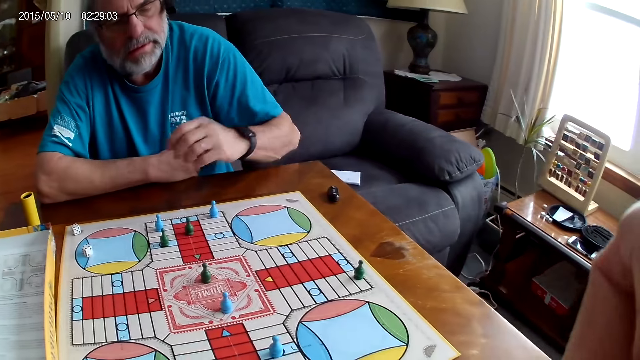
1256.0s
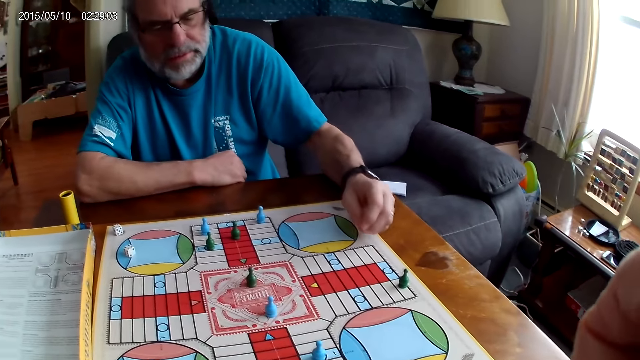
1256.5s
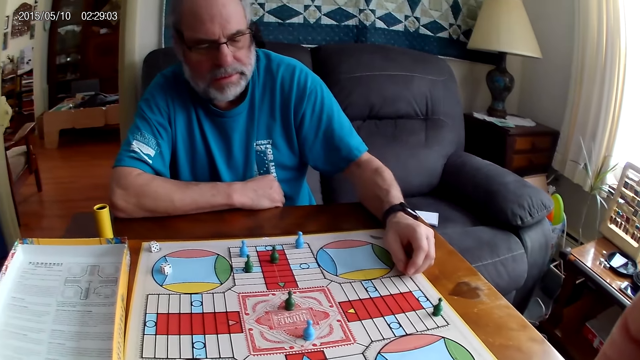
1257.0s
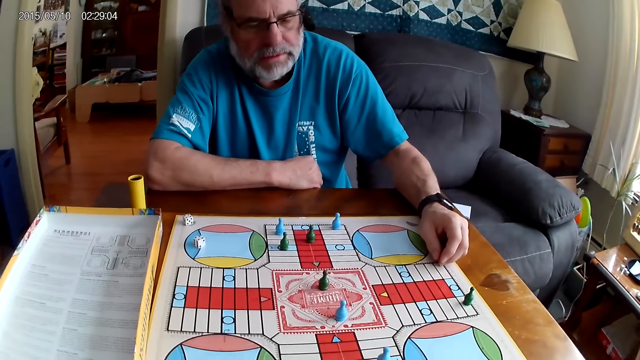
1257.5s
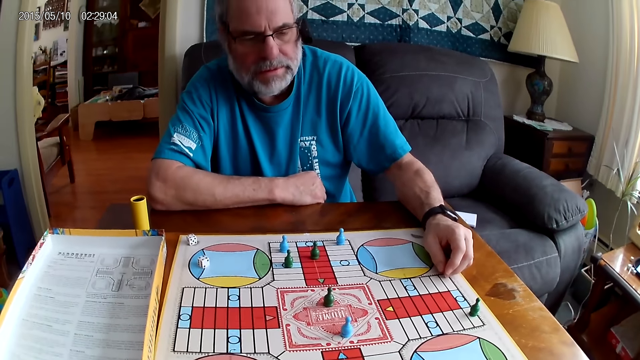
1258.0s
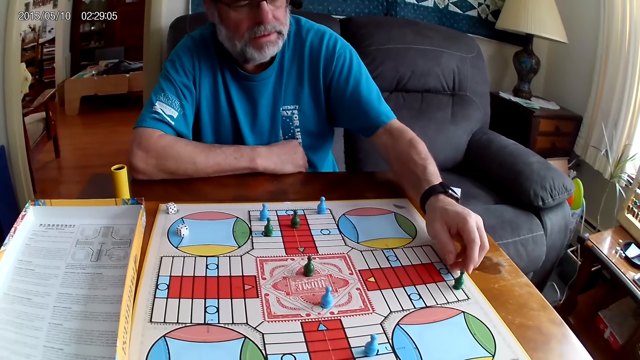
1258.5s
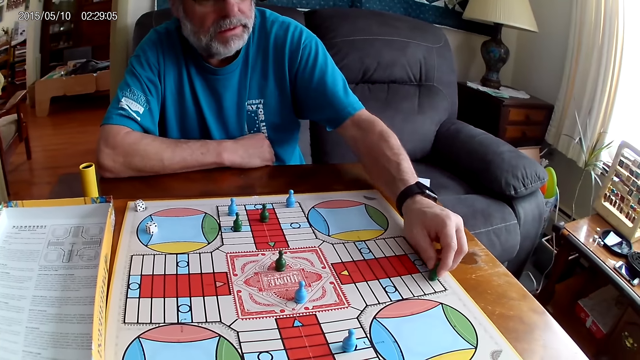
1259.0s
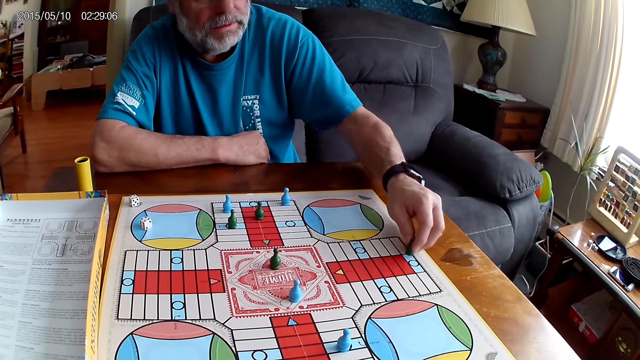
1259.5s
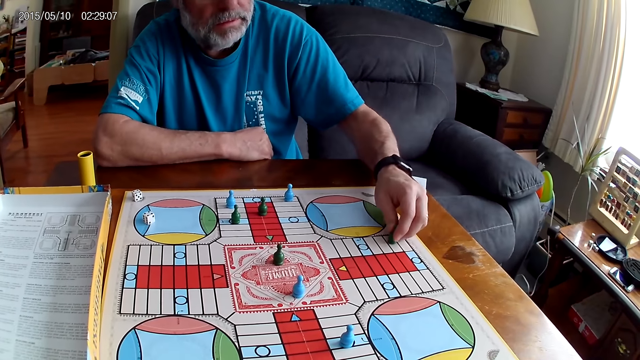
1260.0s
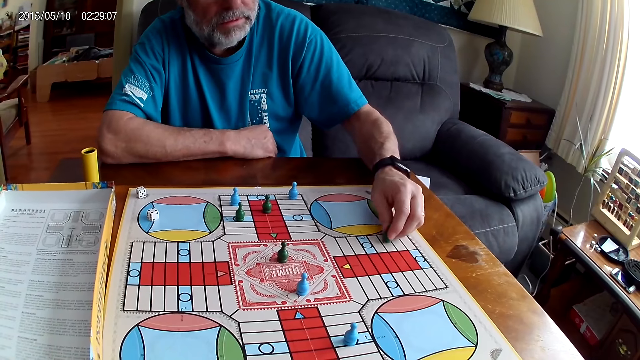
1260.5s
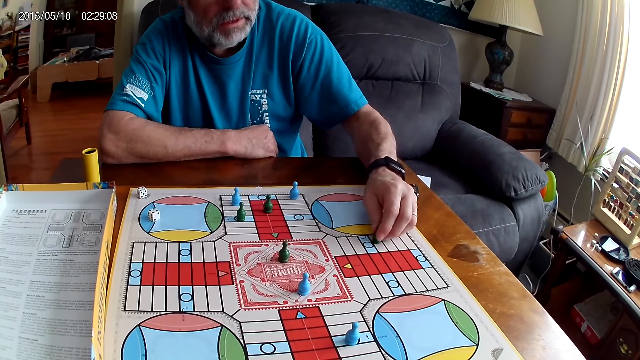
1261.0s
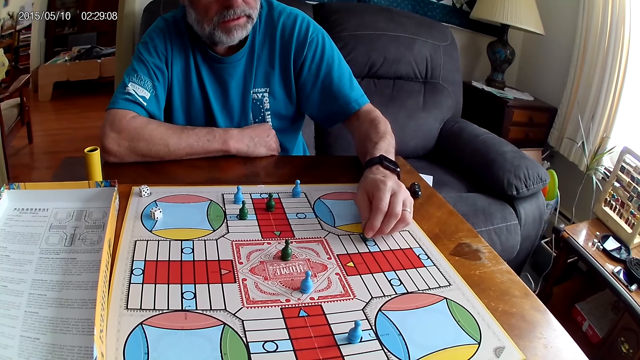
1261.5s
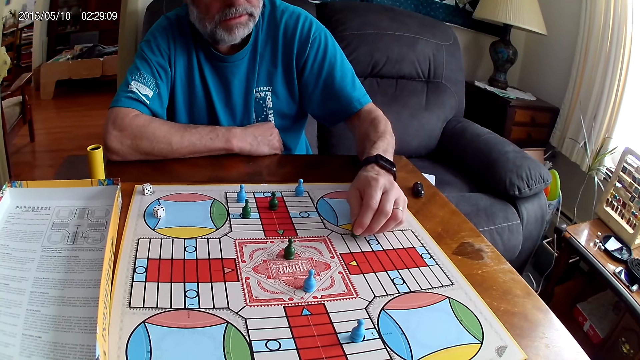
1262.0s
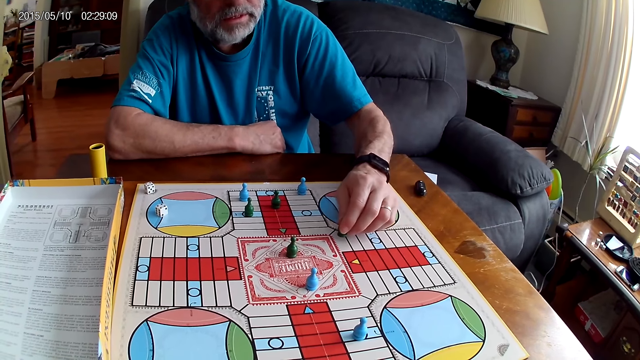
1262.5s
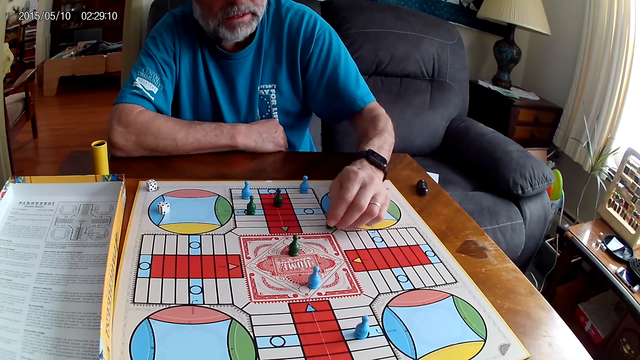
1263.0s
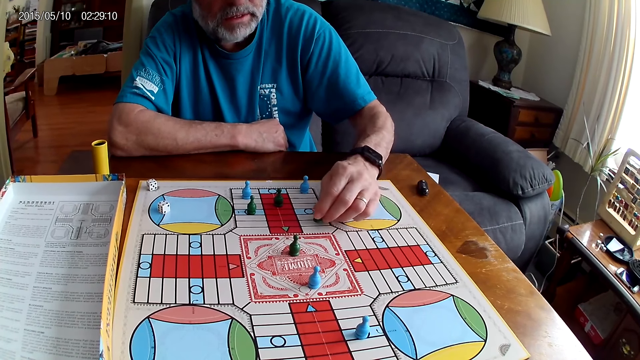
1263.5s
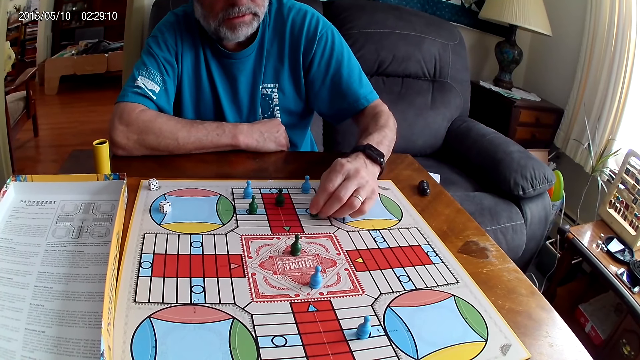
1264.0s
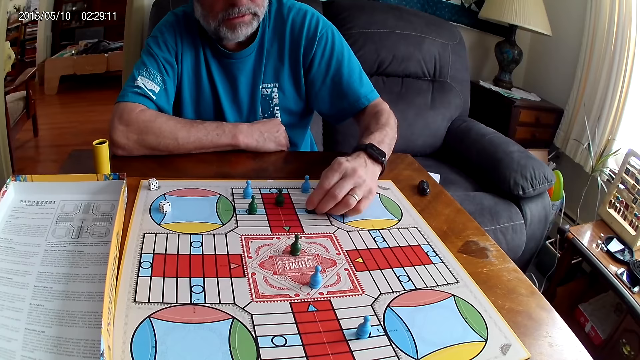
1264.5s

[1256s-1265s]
A man places his hand on the board. The man moves a green pawn through some cells on the Ludo board with his right hand.

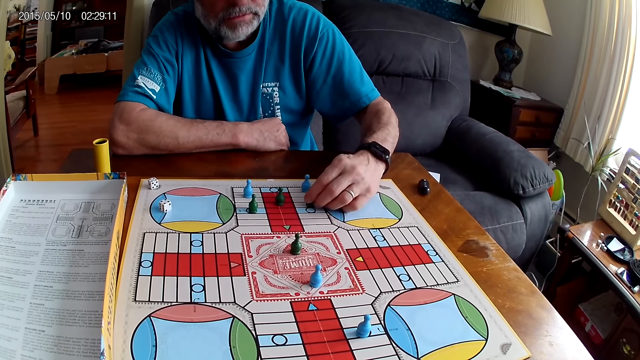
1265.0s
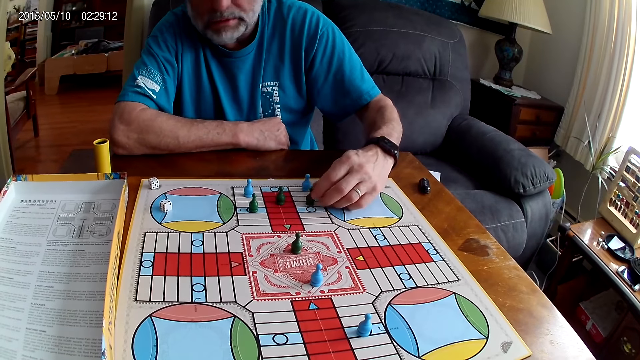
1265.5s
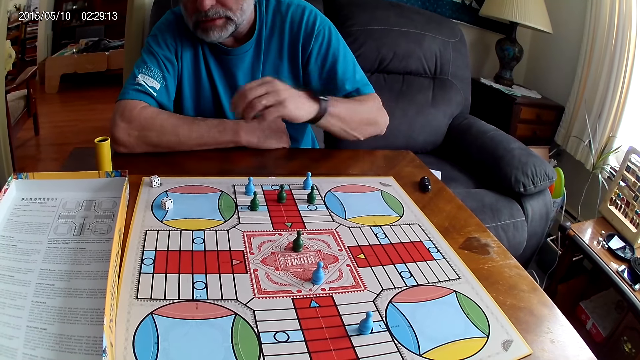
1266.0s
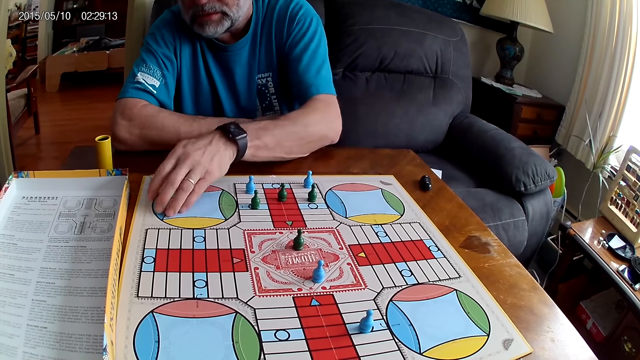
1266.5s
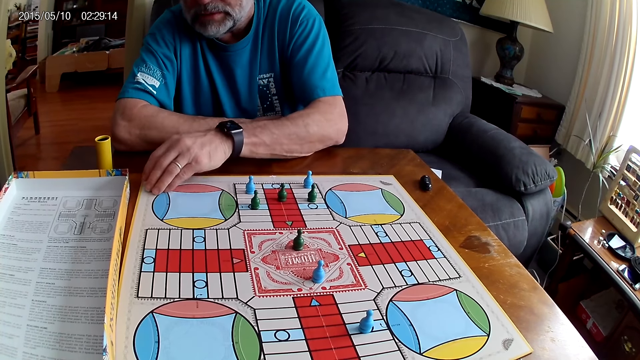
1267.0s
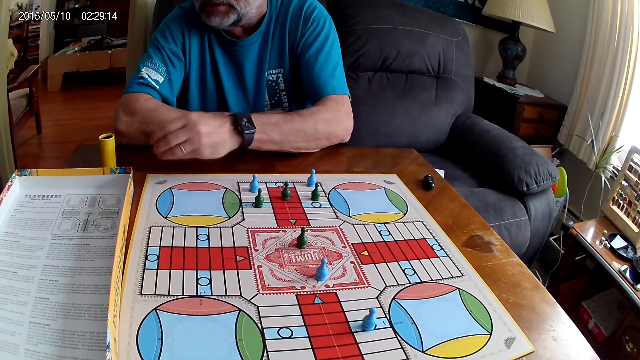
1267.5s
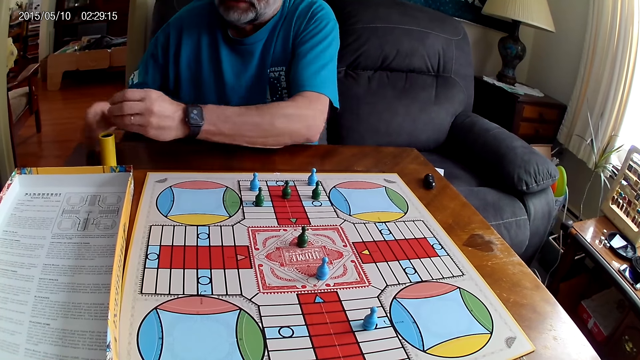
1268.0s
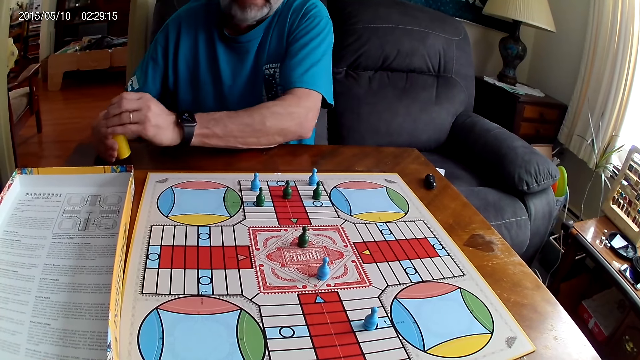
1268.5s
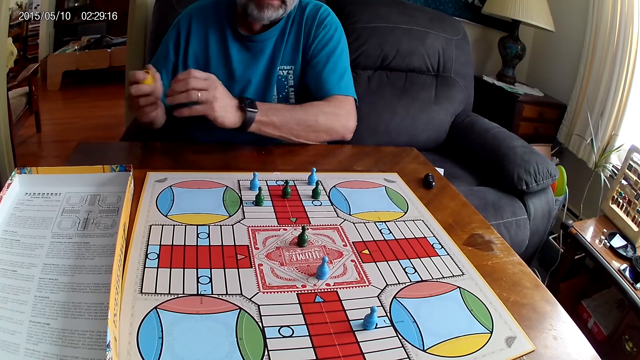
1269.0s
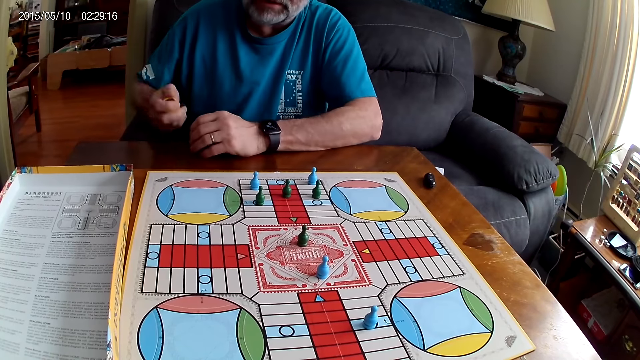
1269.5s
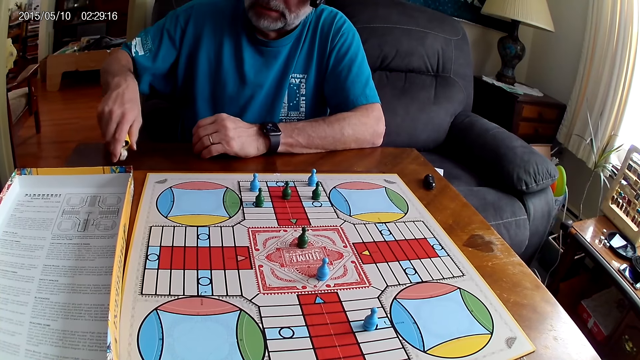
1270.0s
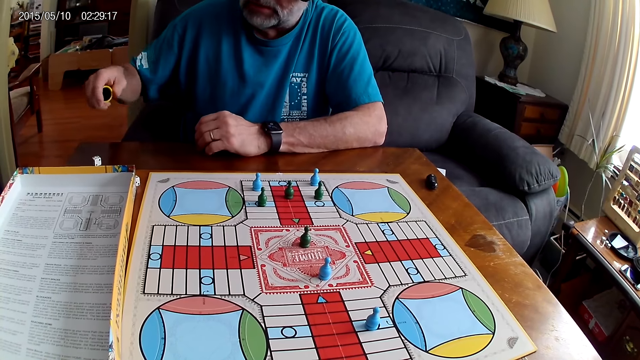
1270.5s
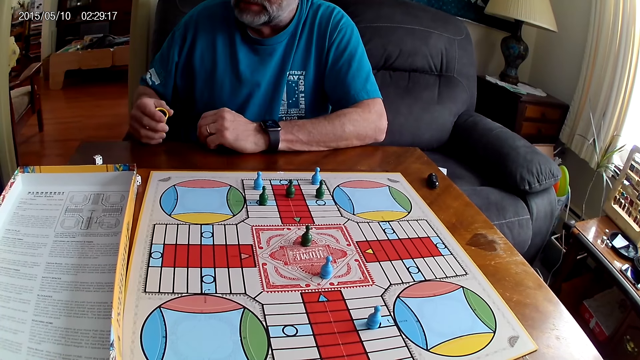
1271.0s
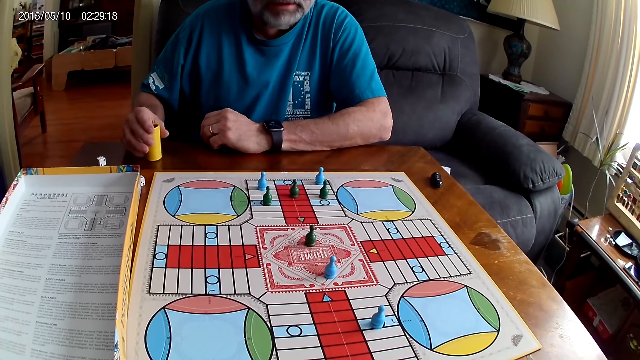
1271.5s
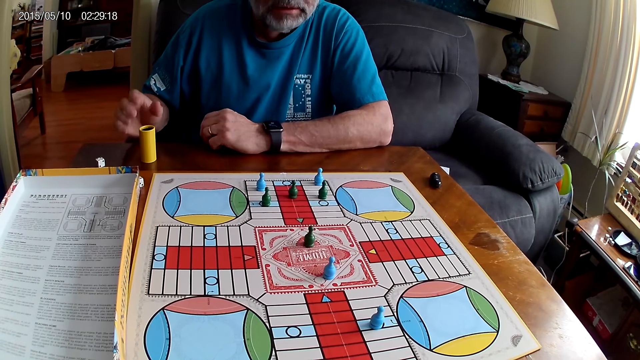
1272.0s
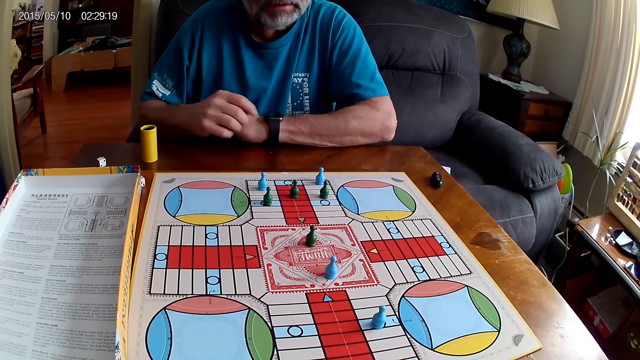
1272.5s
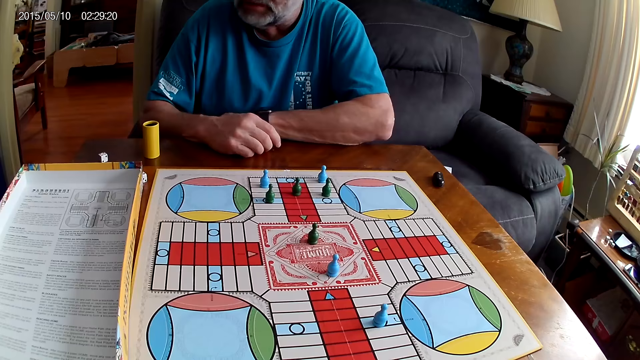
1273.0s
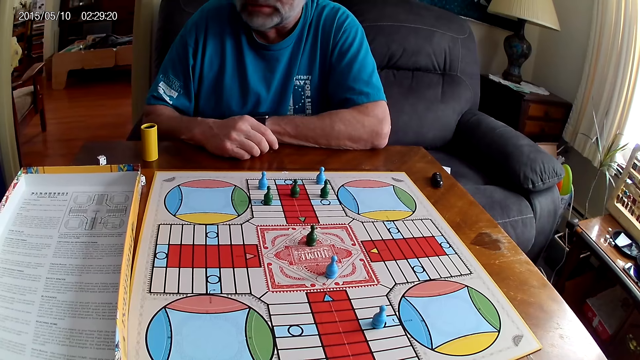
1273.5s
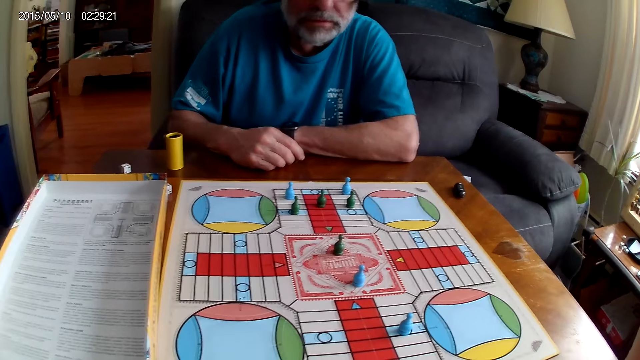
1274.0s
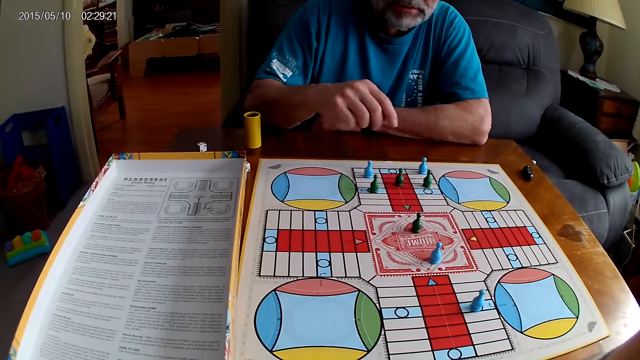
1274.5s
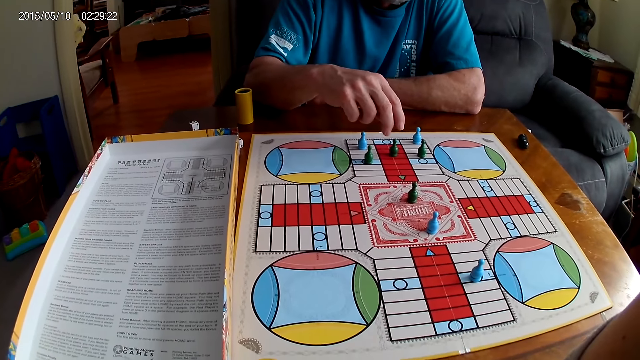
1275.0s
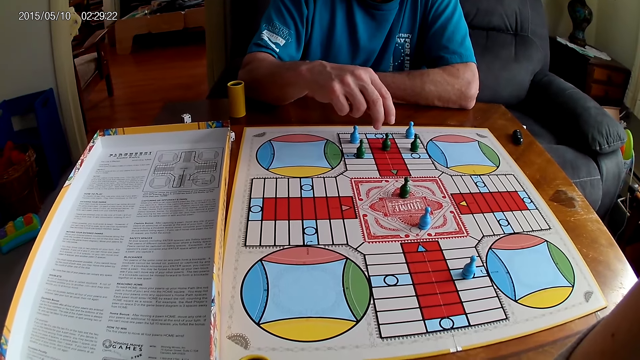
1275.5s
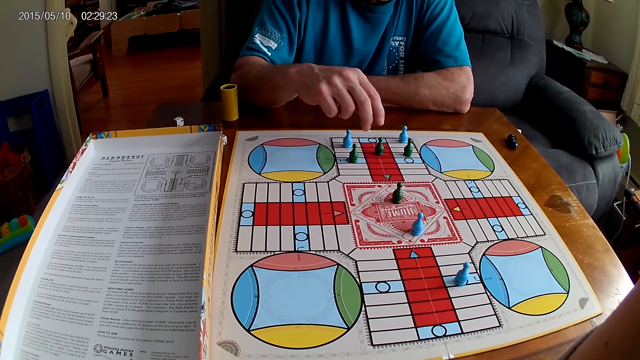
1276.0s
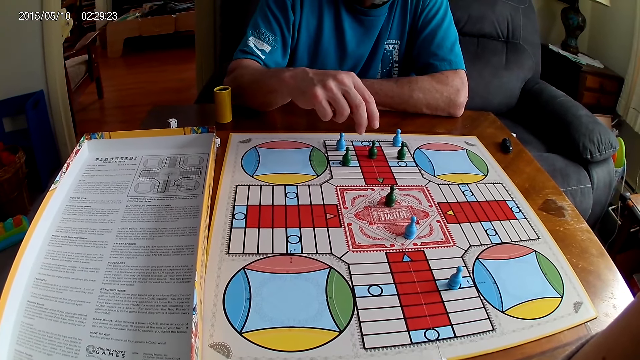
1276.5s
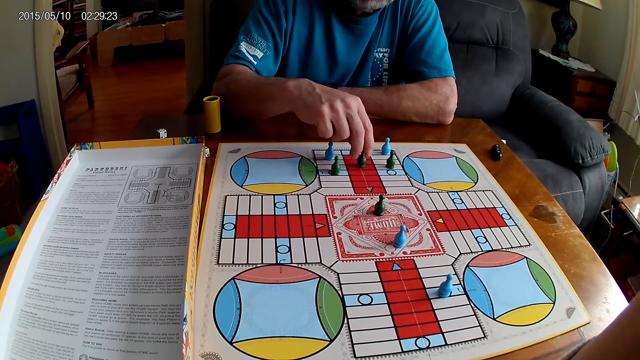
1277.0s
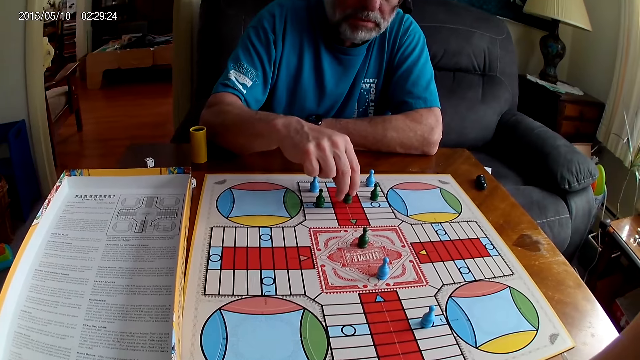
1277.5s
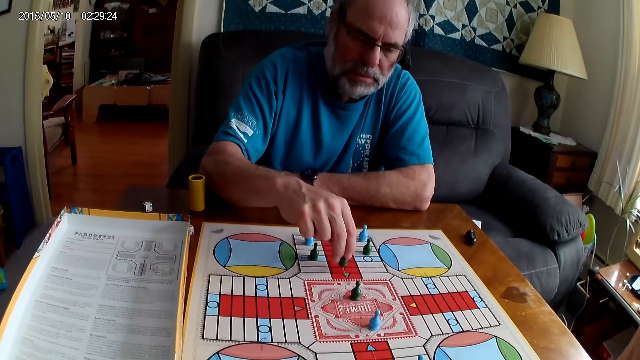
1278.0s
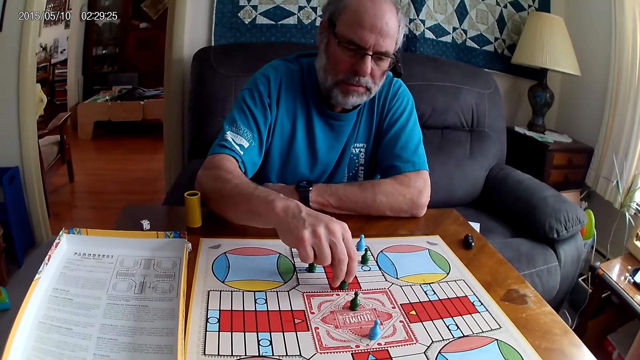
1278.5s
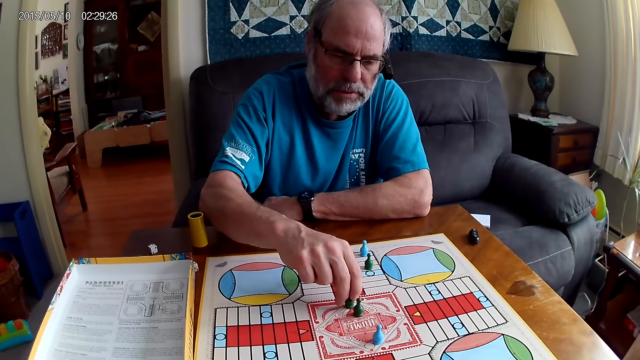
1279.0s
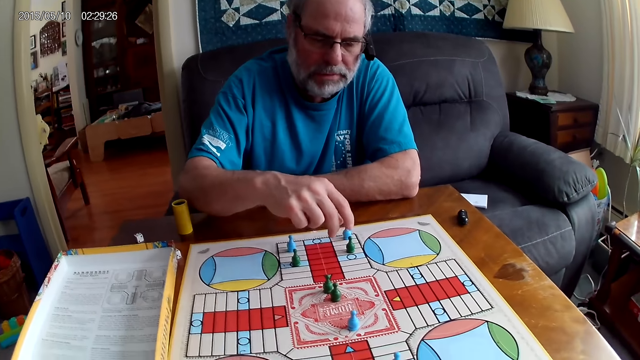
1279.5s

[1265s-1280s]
A man picks up a die on the Ludo board with his right hand. He puts the dice in a container or dice cup with his right hand. He shuffles the dice in the container with his right hand. He pours the dice from the container on the table with his right hand. He positions the dice cup on the table. He looks at the board. He moves a green pawn through some cells on the Ludo board with his right hand.
